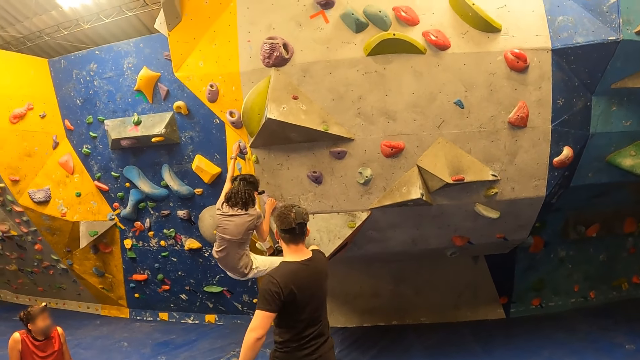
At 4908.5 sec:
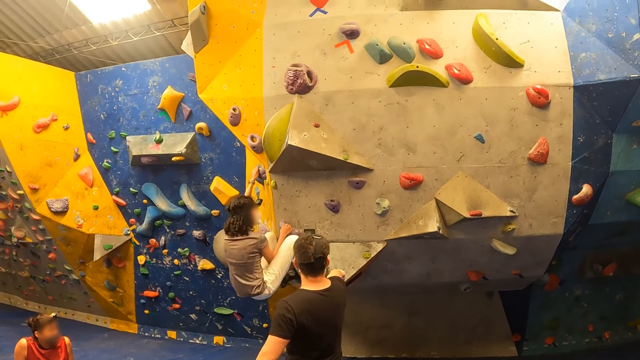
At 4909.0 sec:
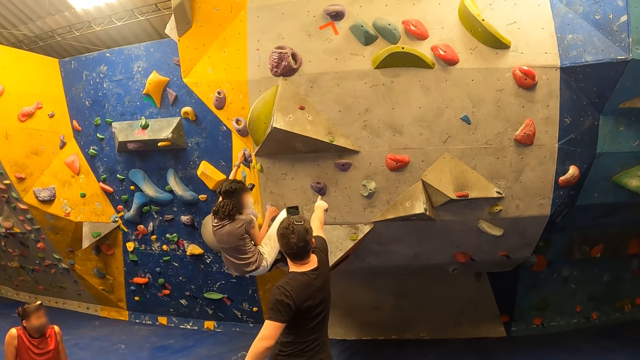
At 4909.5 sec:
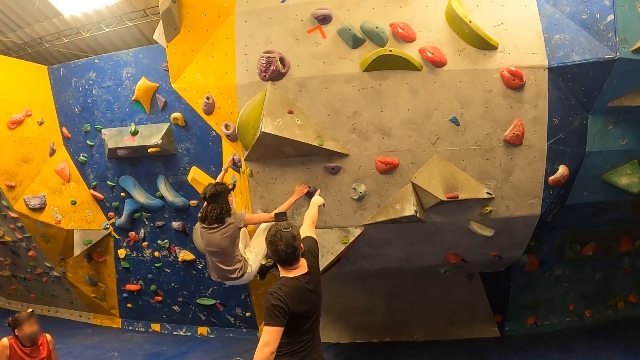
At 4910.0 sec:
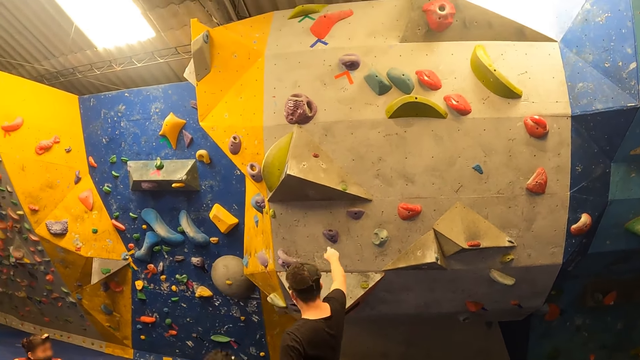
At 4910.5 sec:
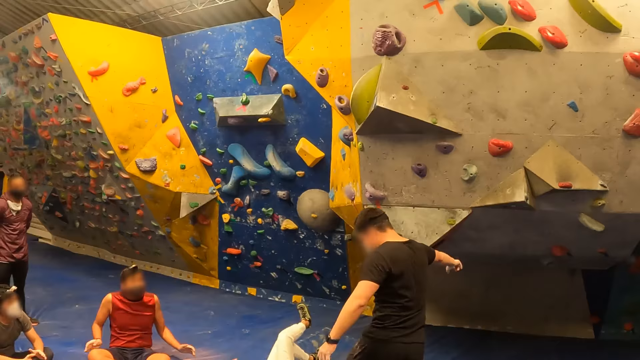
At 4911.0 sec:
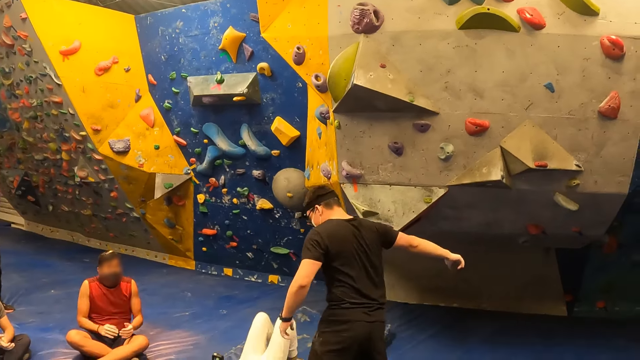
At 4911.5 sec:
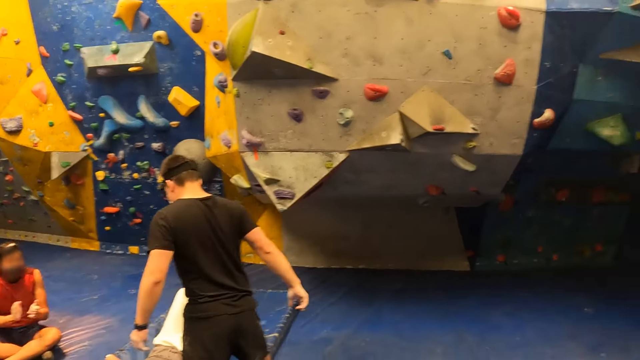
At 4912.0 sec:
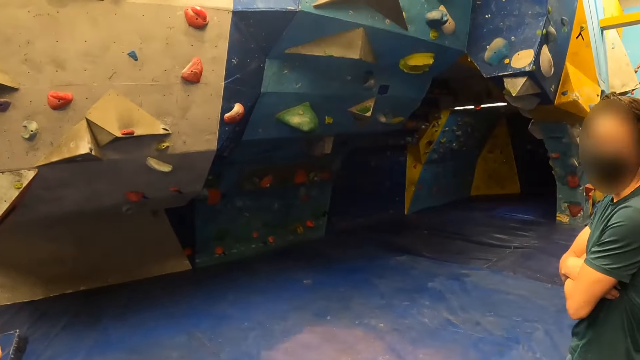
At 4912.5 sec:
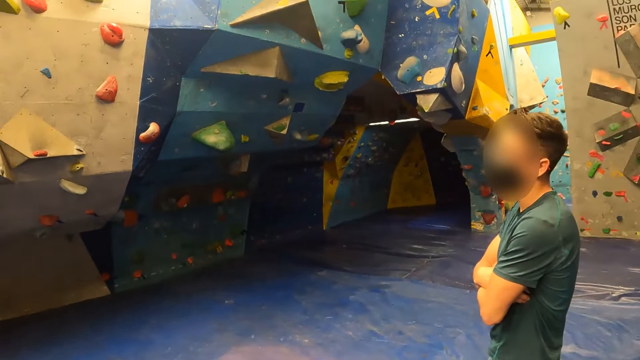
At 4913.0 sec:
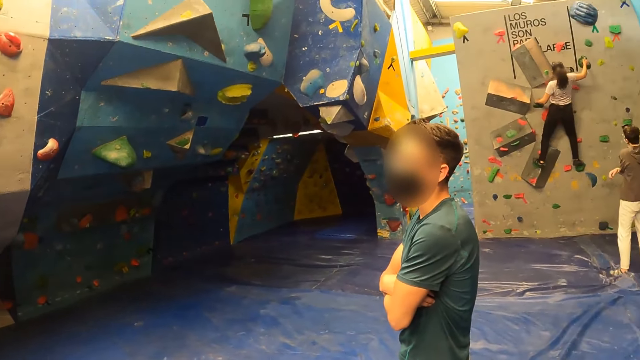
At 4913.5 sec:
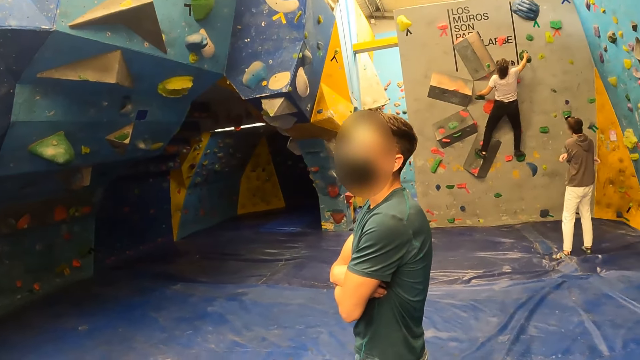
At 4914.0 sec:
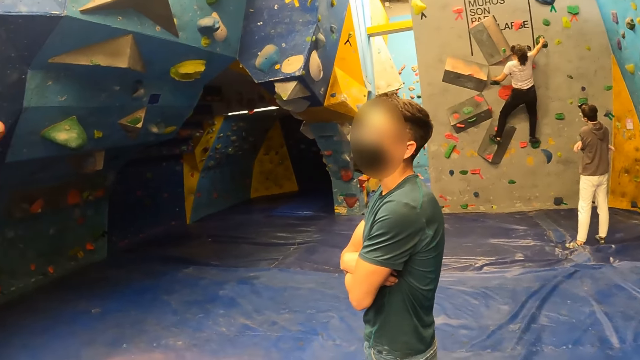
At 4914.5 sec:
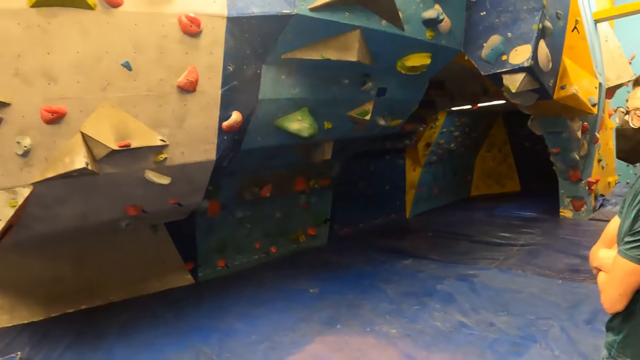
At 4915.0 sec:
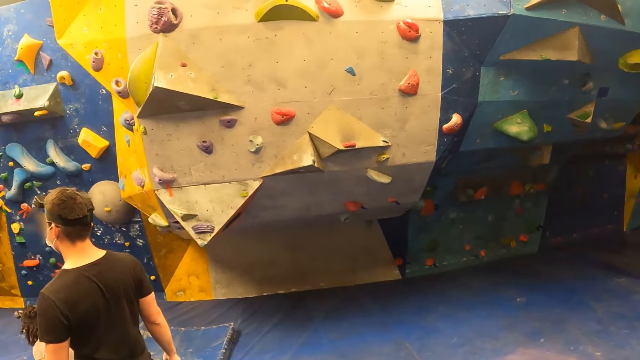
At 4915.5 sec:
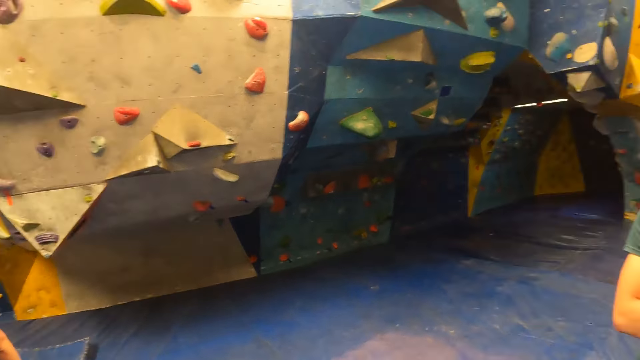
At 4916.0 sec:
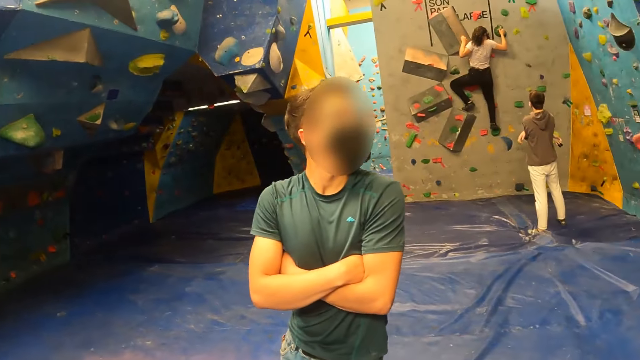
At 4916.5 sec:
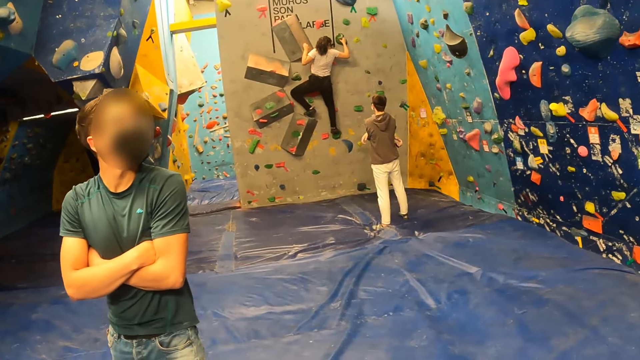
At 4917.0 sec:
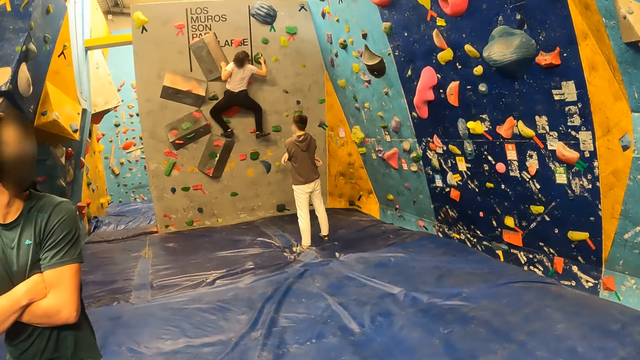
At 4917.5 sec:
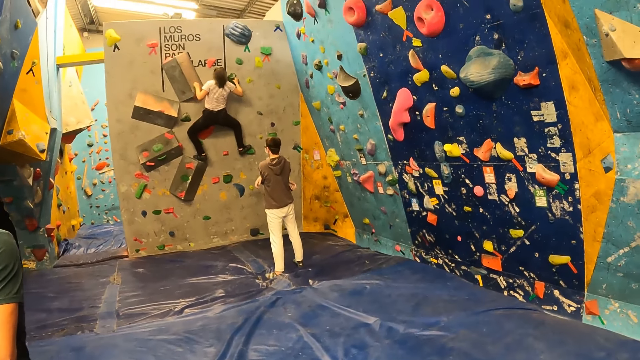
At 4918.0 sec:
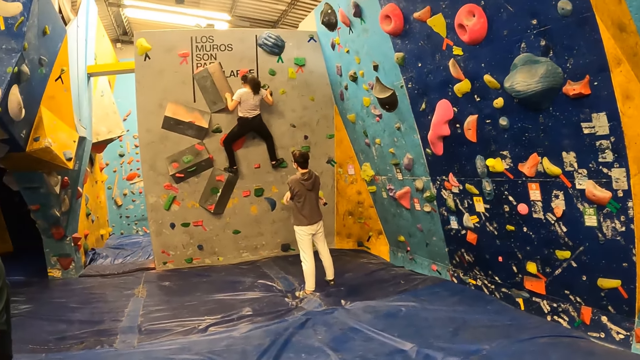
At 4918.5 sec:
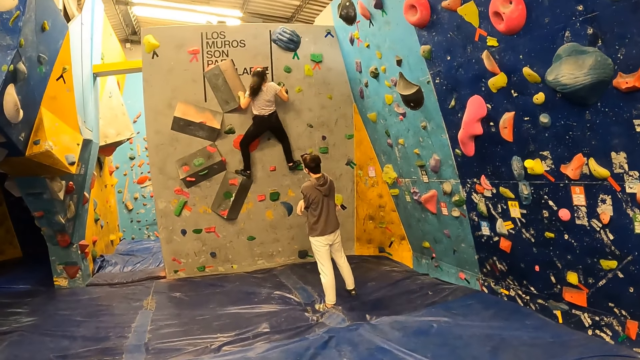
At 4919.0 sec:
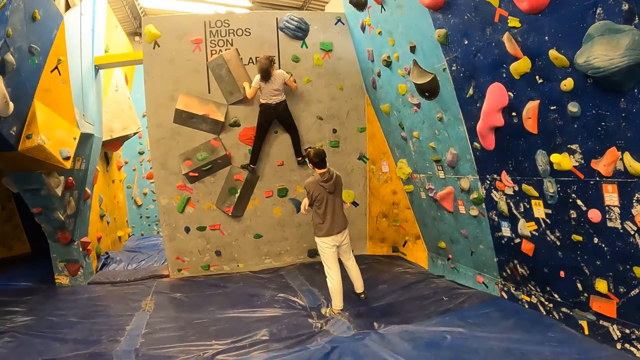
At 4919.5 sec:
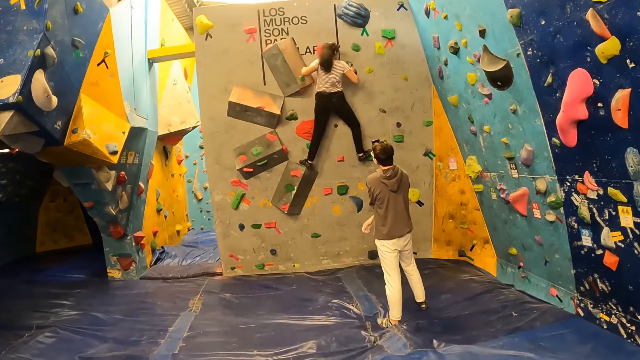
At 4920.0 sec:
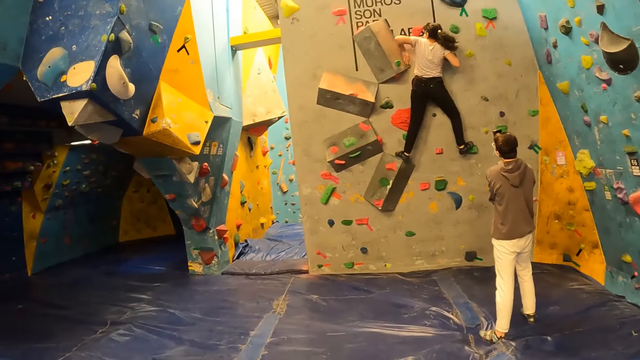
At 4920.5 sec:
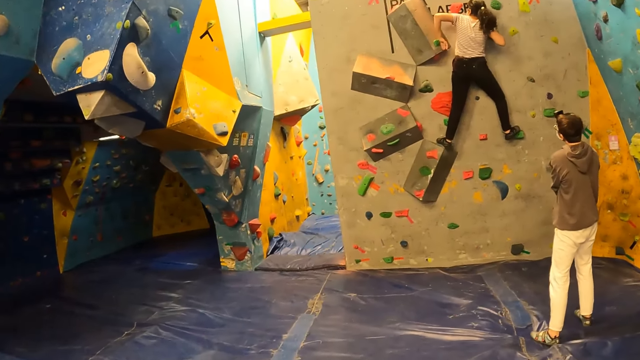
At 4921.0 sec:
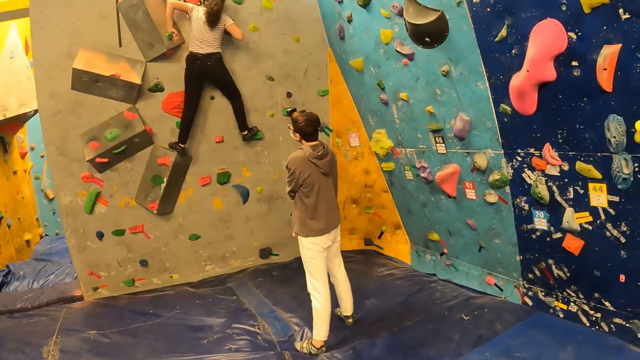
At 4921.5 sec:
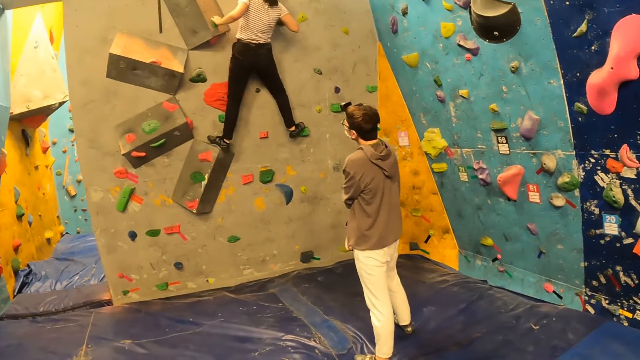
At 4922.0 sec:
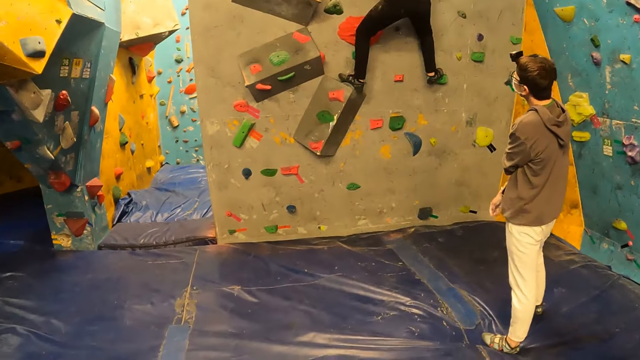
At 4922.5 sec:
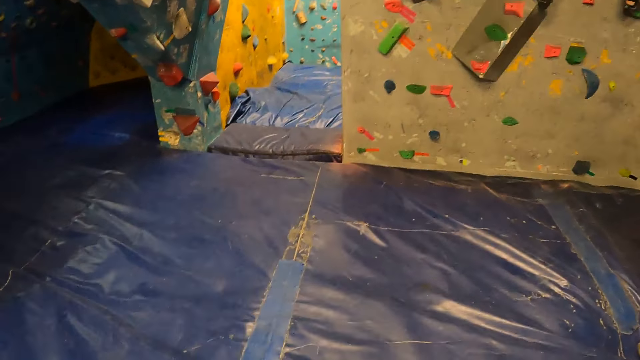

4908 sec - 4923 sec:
The woman falls from the rocks. The man lowers his right hand. Another man claps his hands. Another woman climbs a rock with her hands and legs. The camera wearer walks on the surface towards a compartment of the sports complex.

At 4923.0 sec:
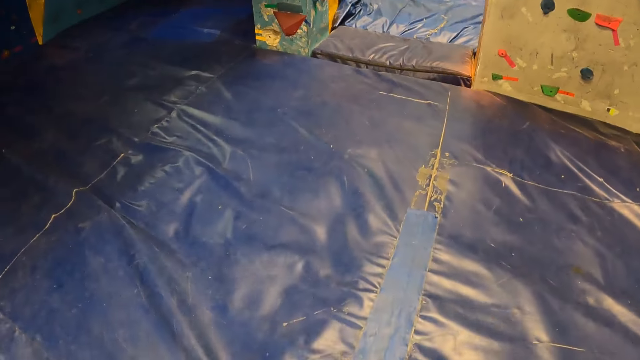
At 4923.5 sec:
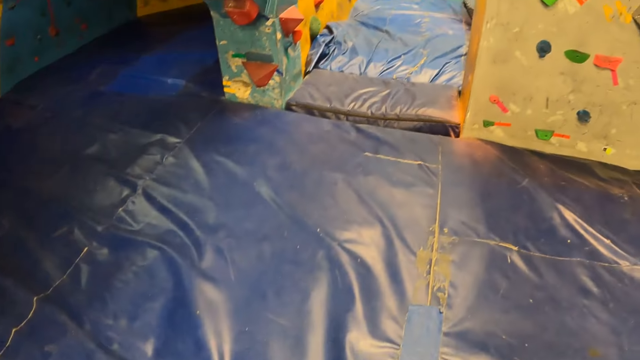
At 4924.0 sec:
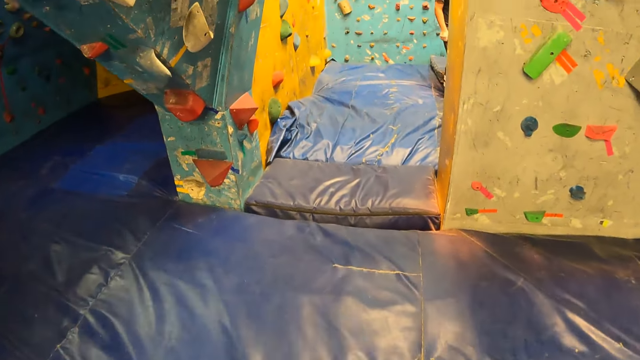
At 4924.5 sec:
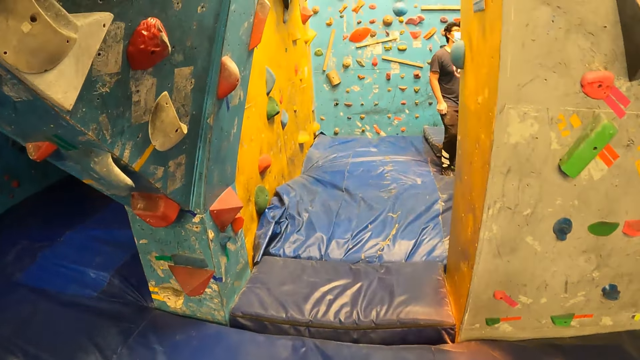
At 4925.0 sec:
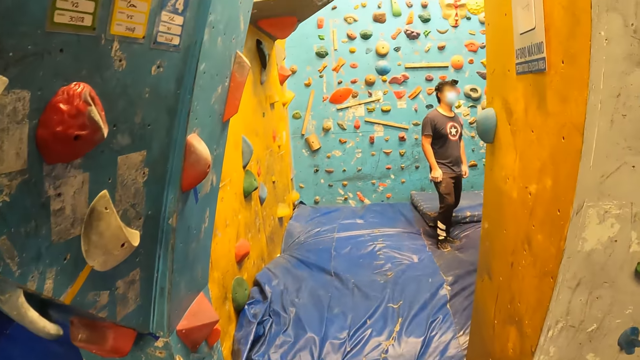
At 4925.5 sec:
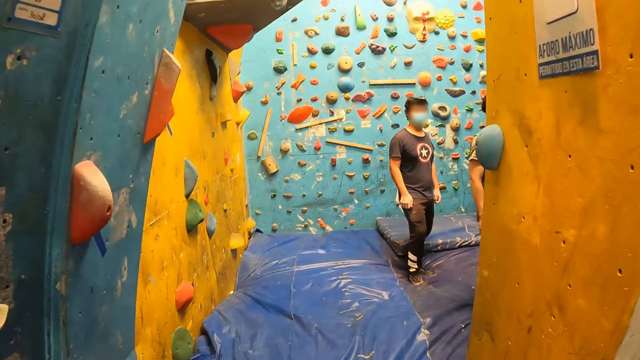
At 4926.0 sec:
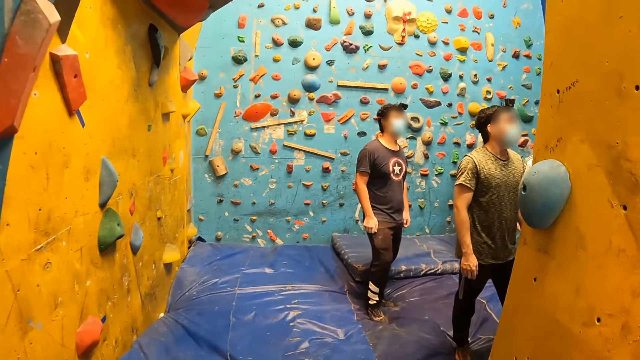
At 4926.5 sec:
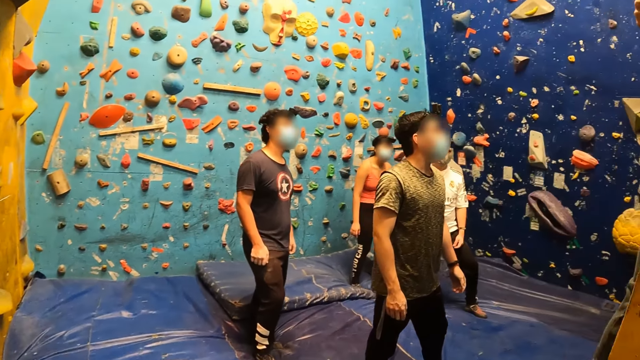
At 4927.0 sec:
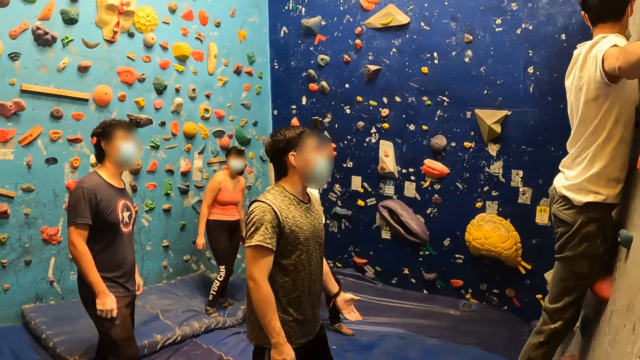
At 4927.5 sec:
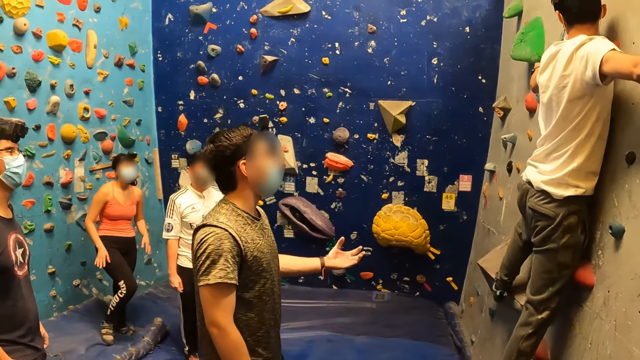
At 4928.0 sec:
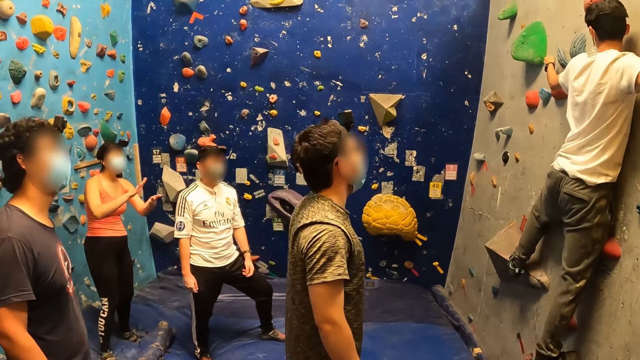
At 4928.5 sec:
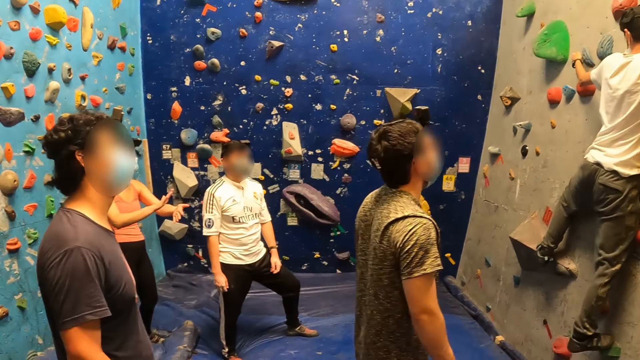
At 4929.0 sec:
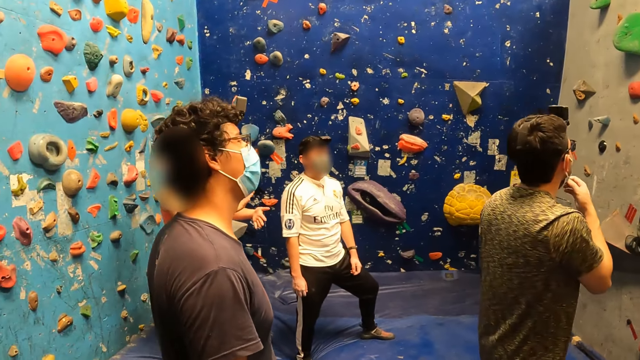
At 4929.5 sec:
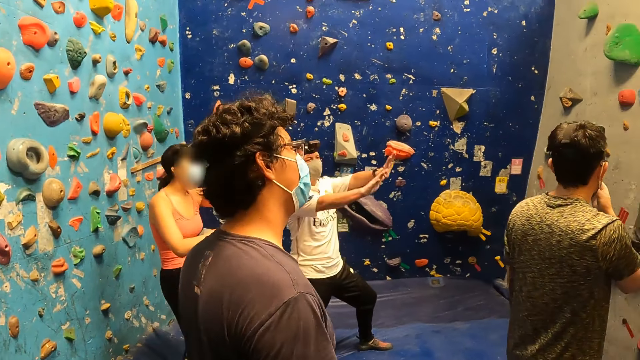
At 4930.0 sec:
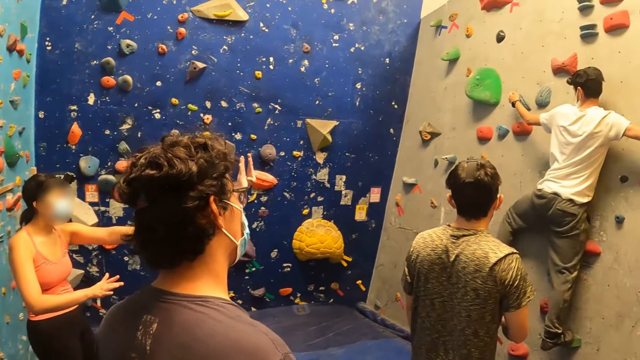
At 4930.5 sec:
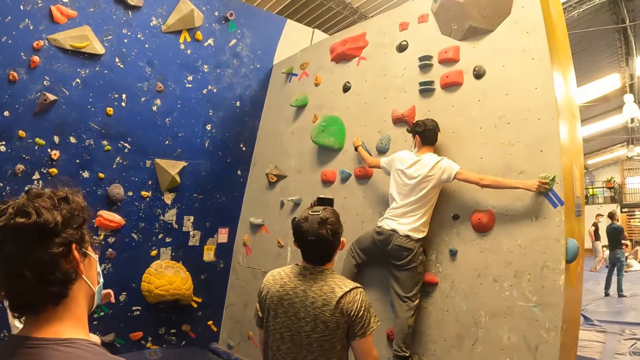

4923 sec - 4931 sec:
The camera wearer enters the compartment of the sports complex. A man moves the hand. Another man raises the hand.
